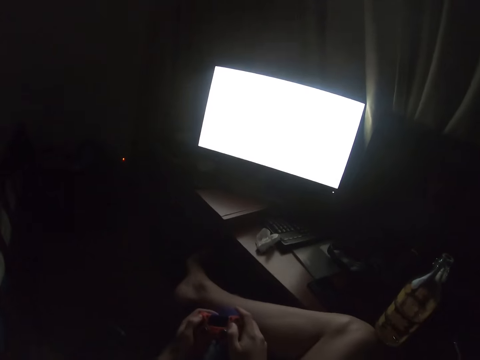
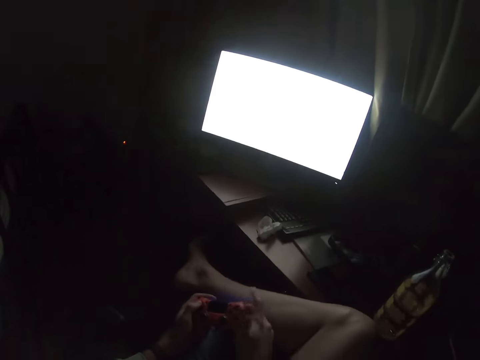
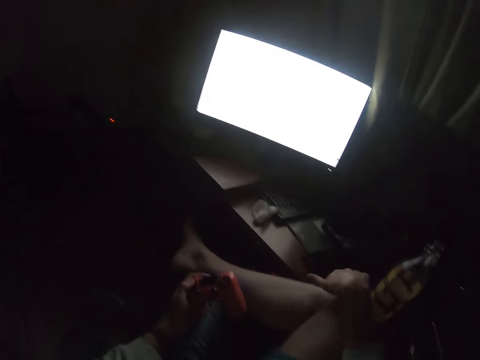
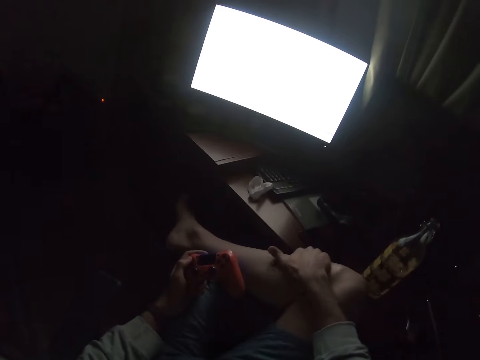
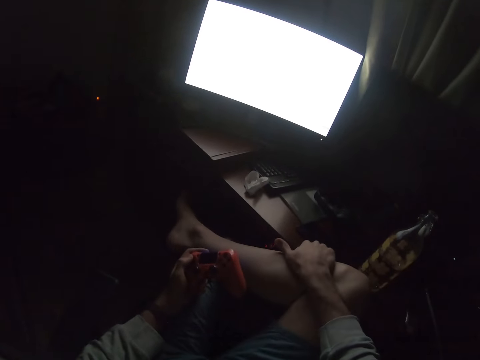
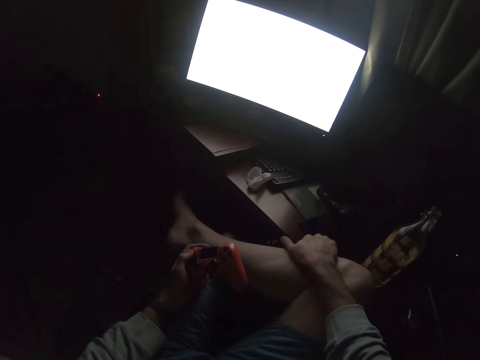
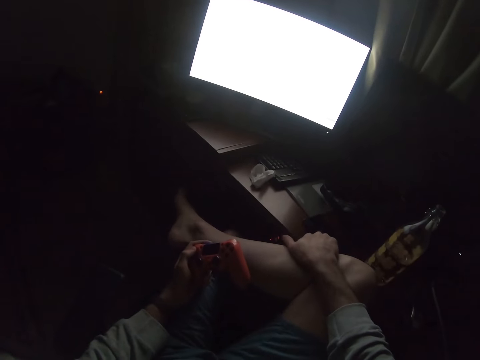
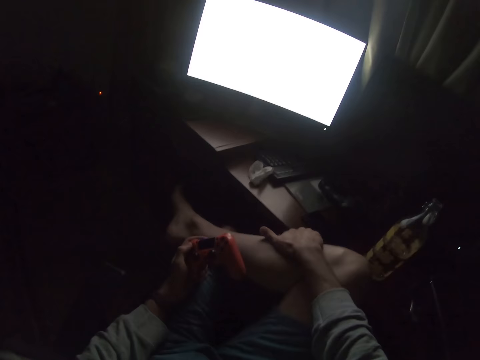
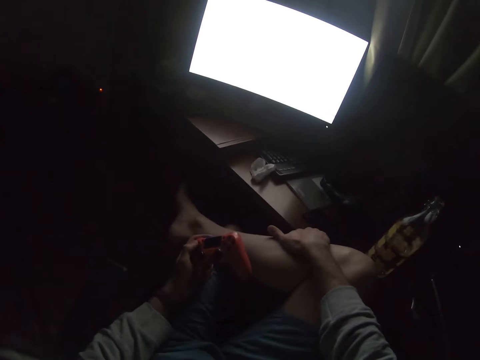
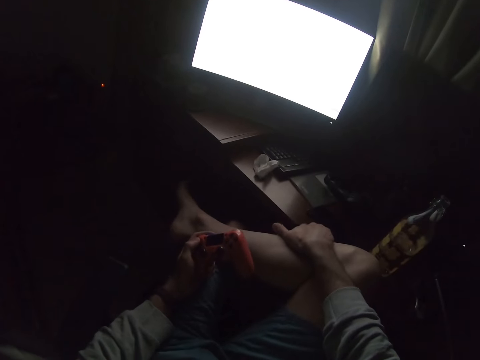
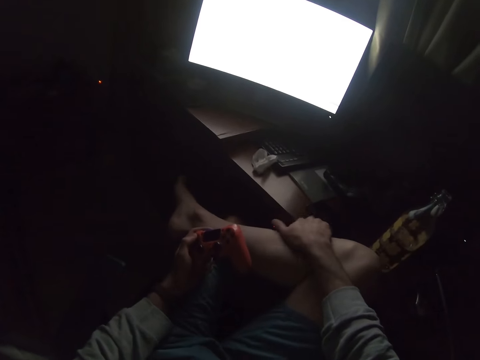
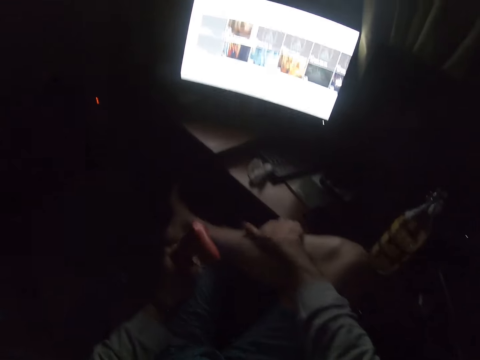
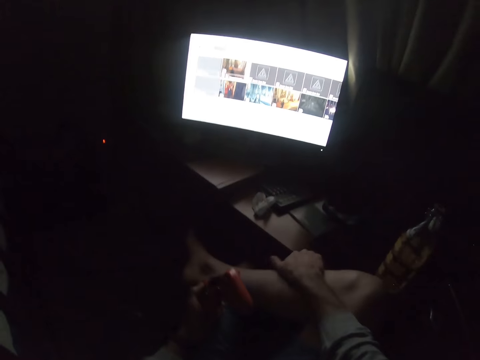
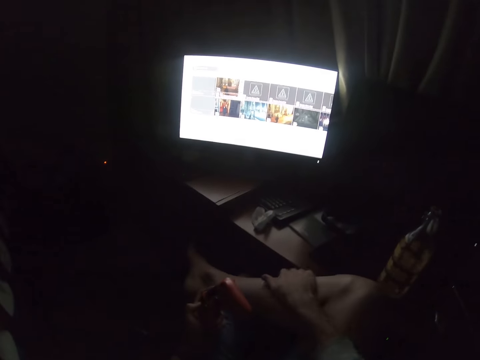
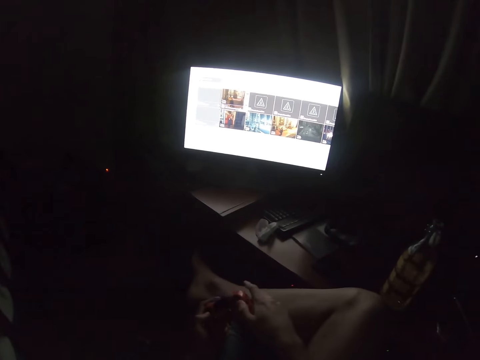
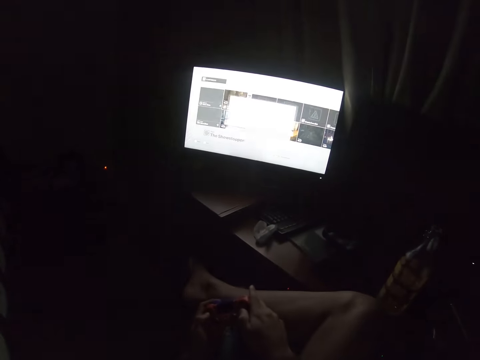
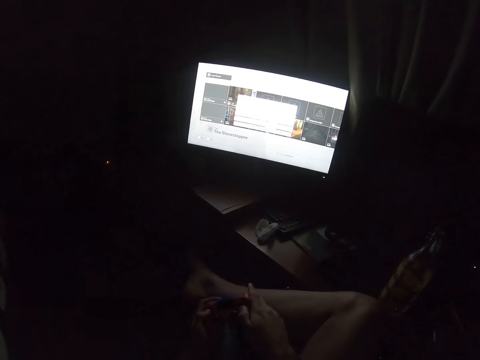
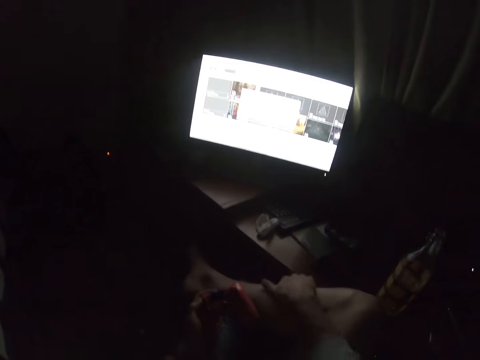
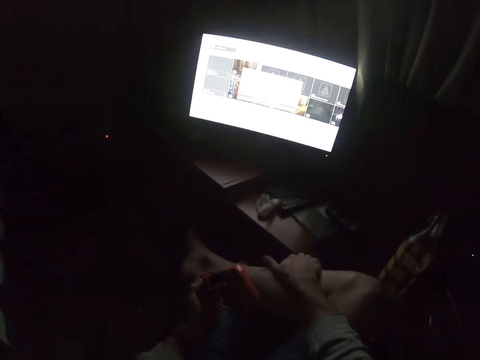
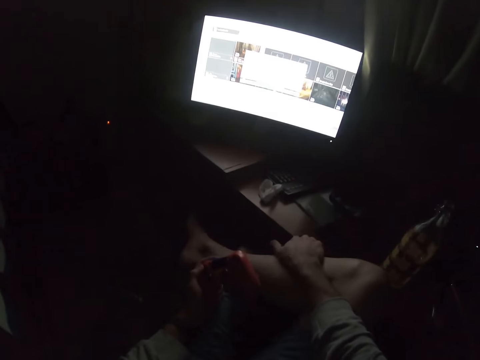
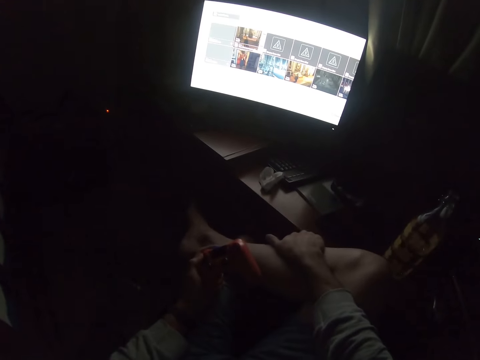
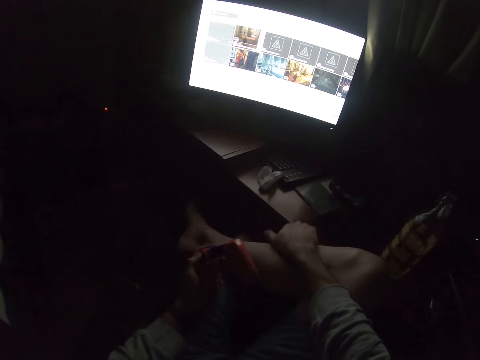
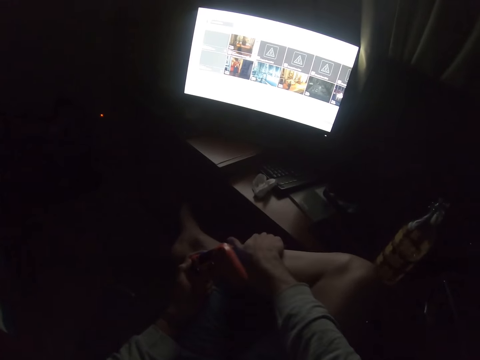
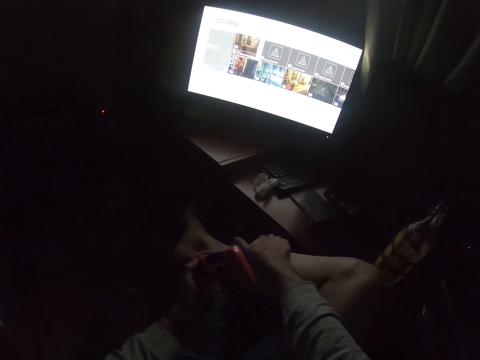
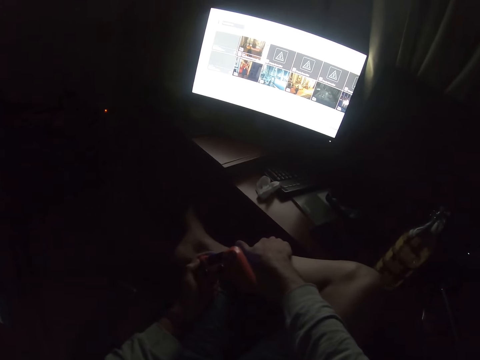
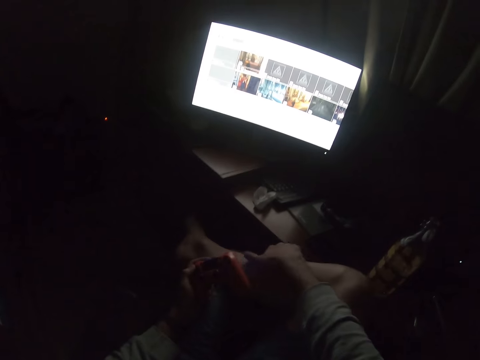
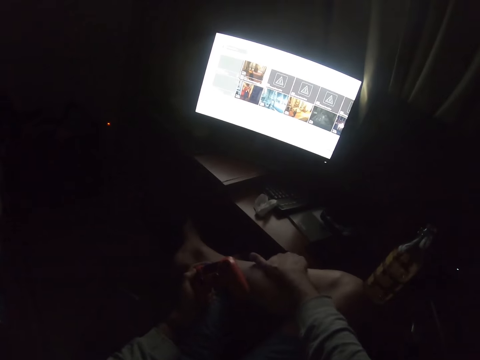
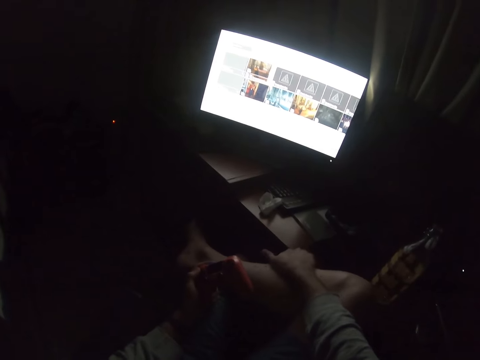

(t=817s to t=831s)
The camera wearer massages his leg. He grabs the gamepad with his right hand. He plays computer games with the gamepad. He plays the computer game using the gamepad. He massages his leg again.

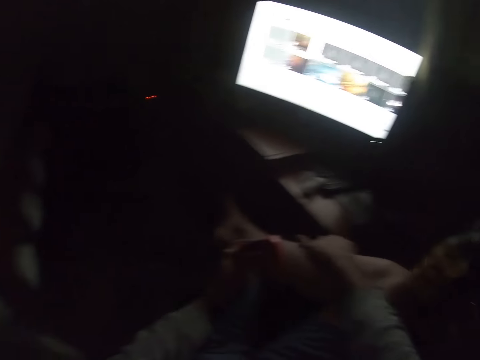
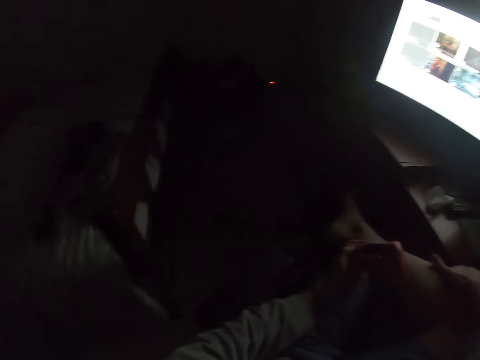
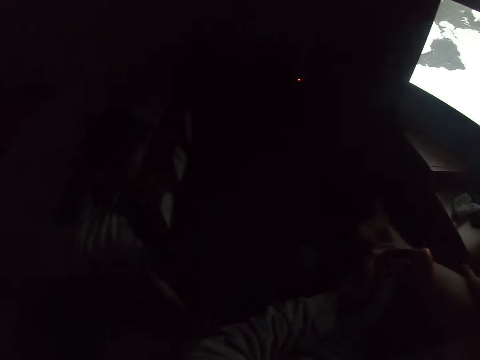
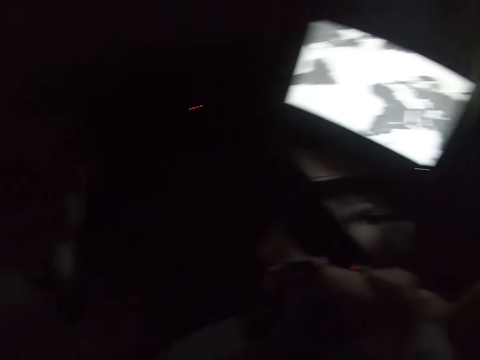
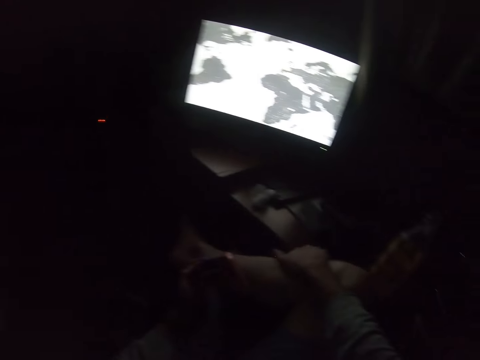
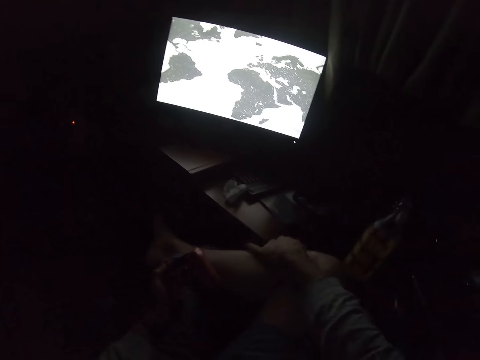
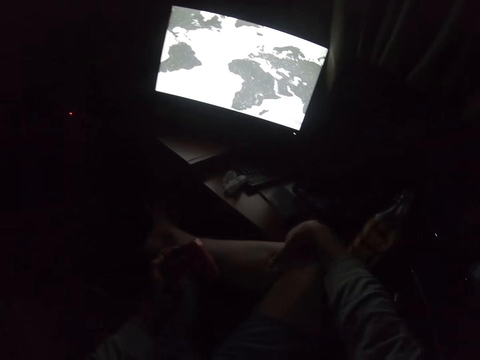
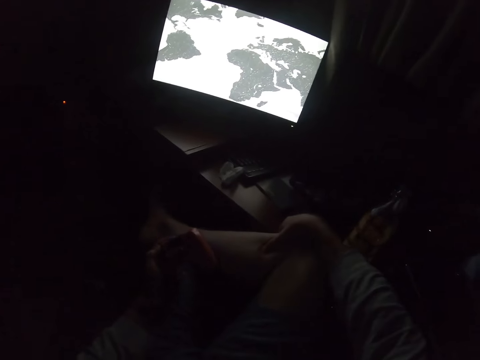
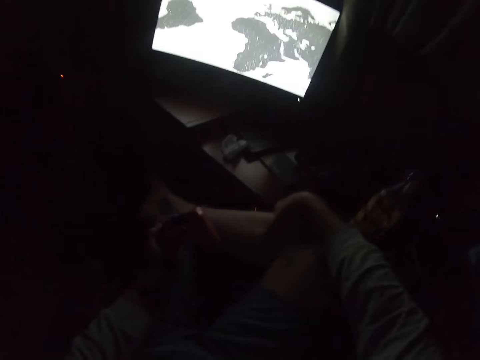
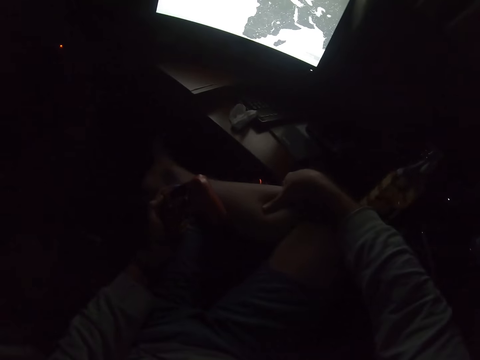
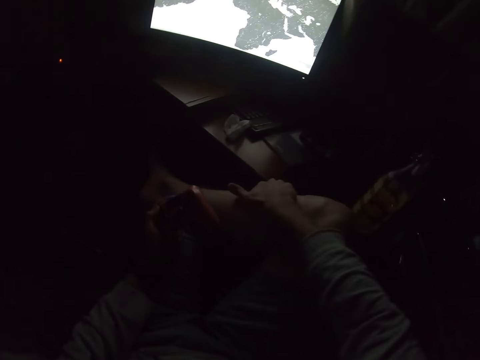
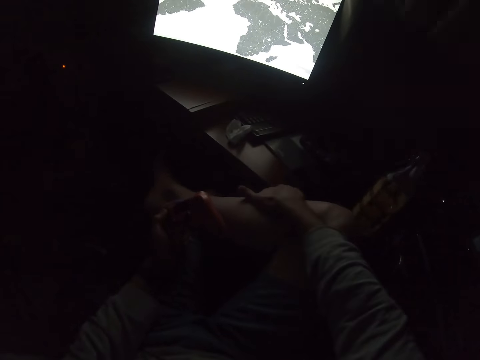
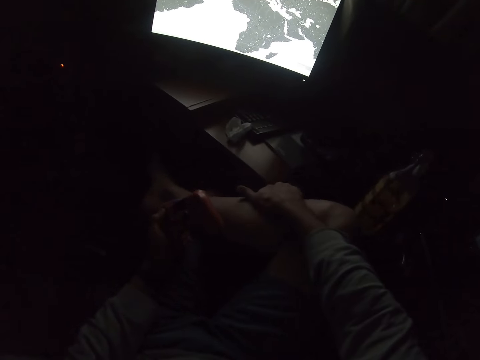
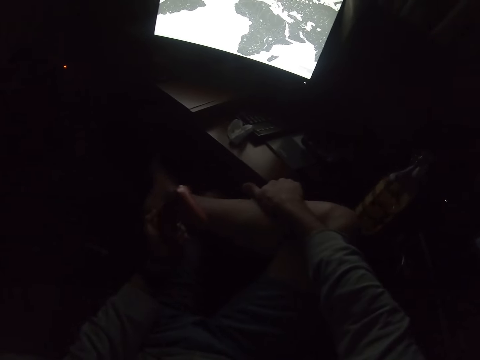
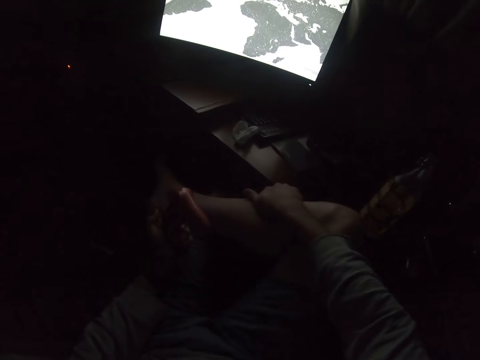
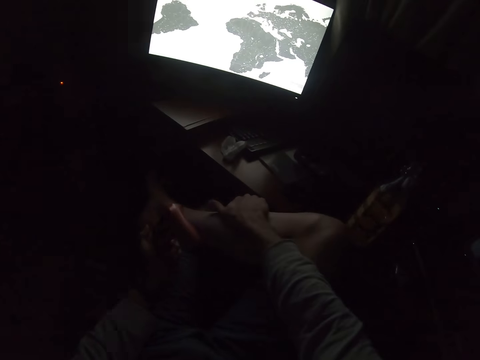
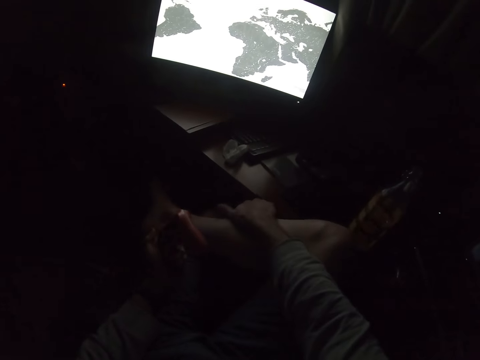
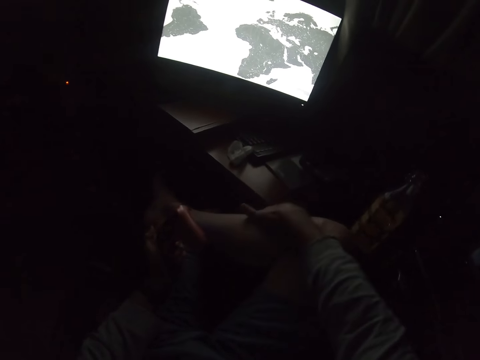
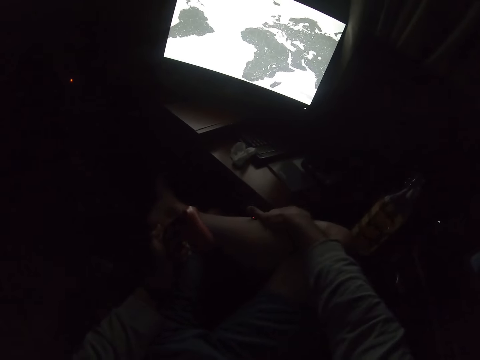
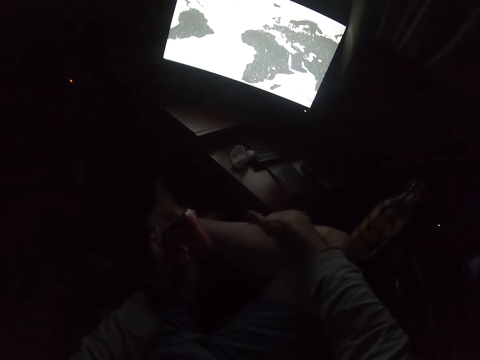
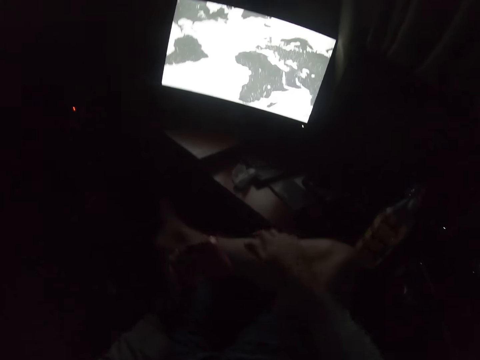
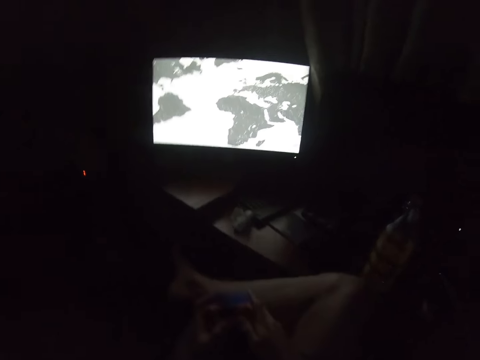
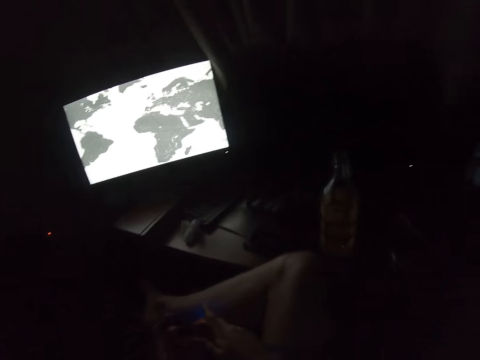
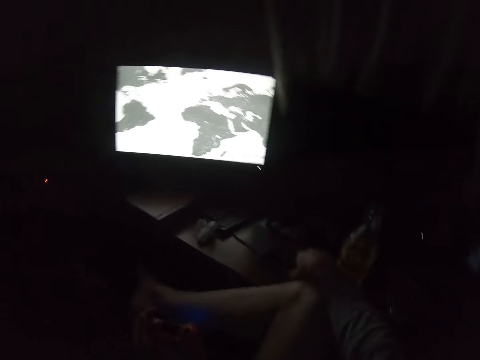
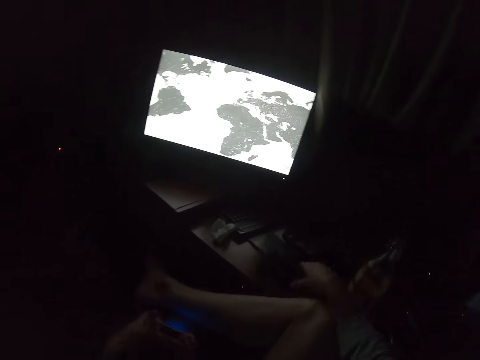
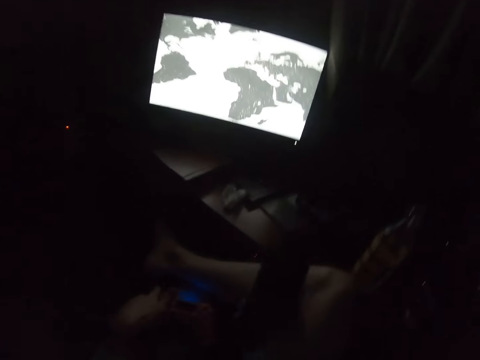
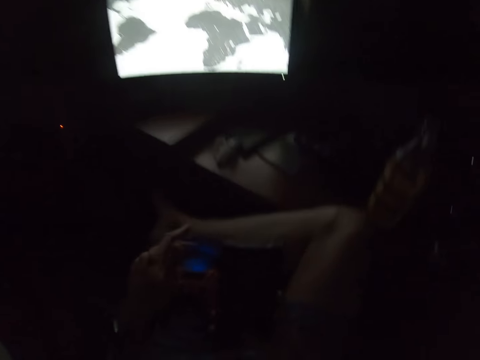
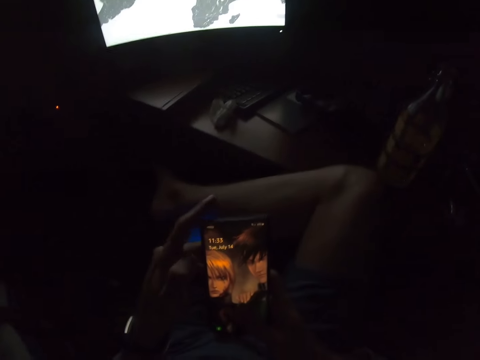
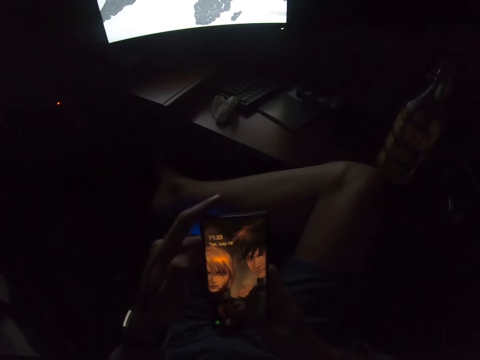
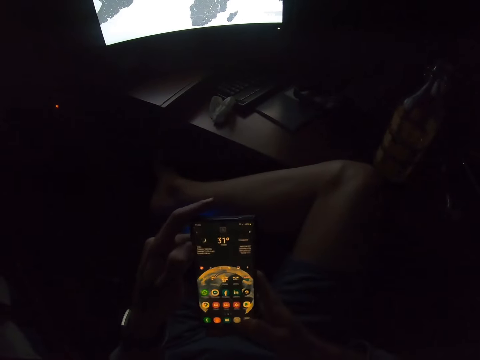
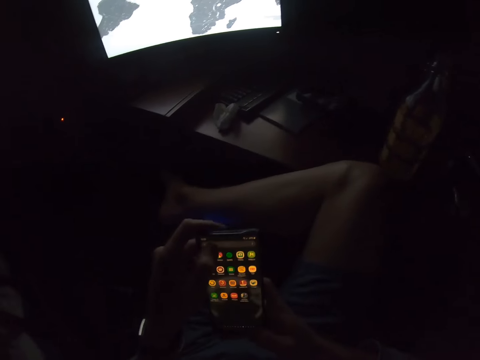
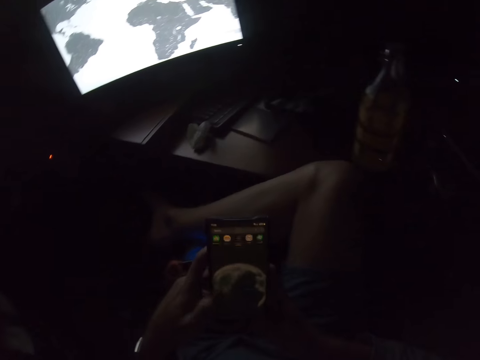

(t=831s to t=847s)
The camera wearer looks around and touches the leg. They play the computer game using the gamepad. They hold the pad. They pick up the phone. They use the phone. They scroll the phone.
